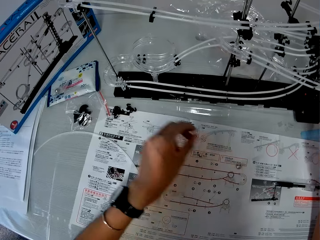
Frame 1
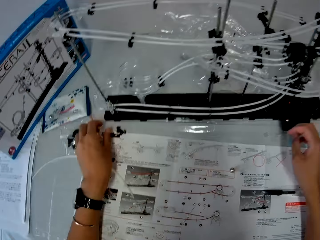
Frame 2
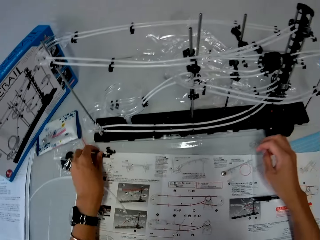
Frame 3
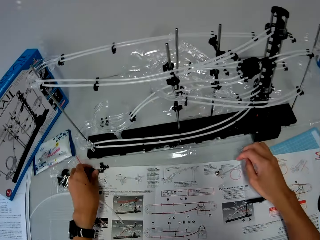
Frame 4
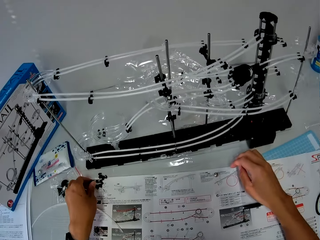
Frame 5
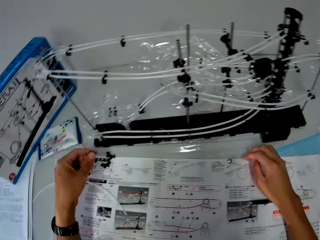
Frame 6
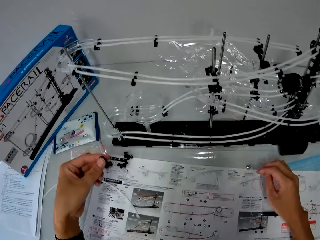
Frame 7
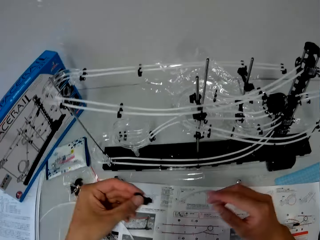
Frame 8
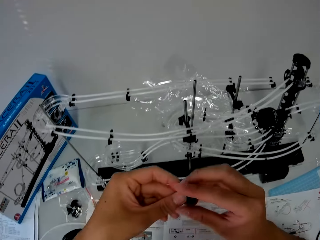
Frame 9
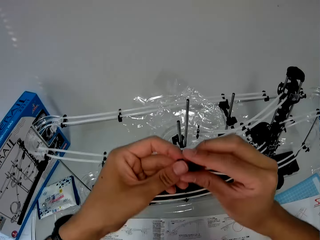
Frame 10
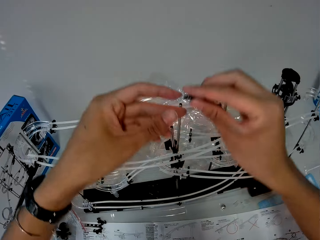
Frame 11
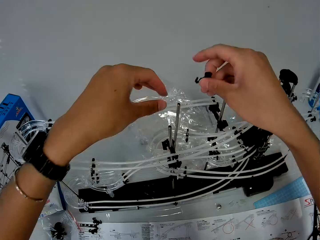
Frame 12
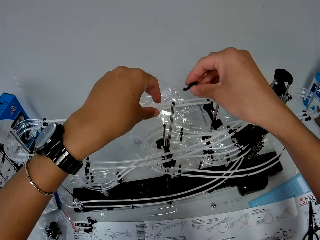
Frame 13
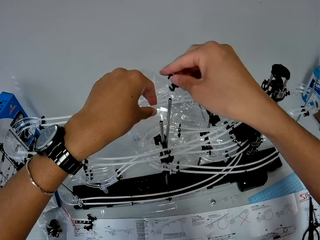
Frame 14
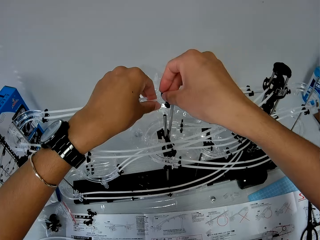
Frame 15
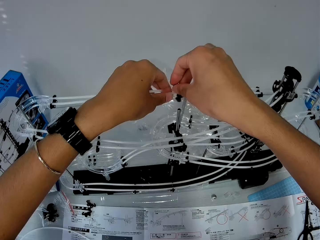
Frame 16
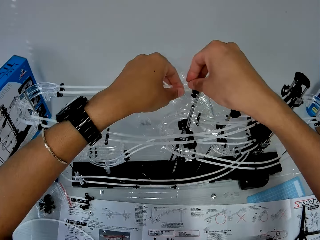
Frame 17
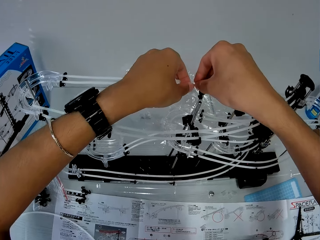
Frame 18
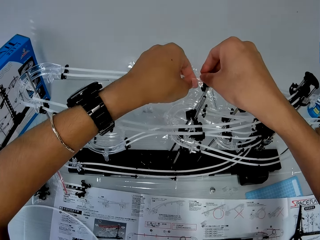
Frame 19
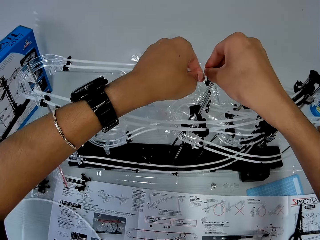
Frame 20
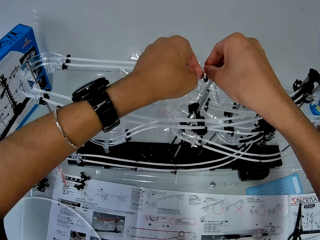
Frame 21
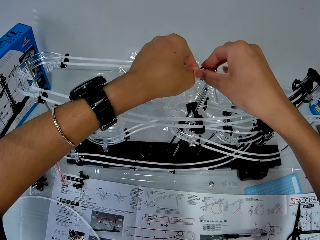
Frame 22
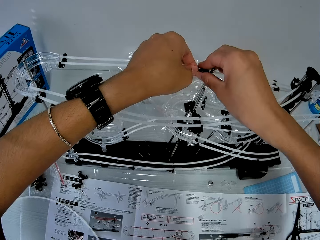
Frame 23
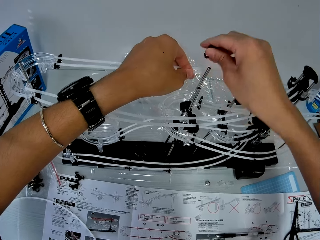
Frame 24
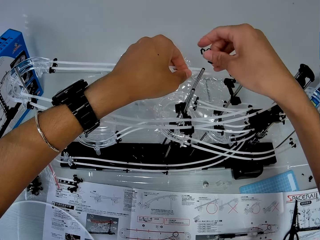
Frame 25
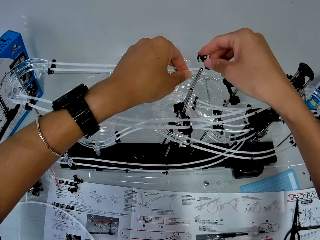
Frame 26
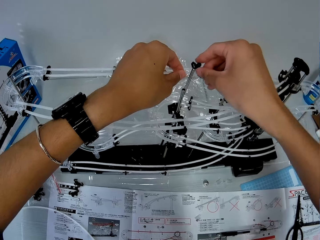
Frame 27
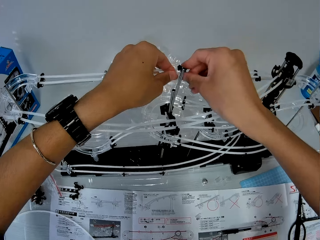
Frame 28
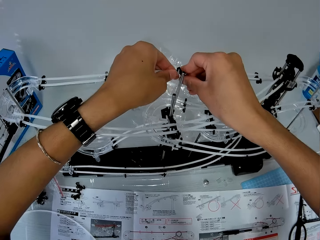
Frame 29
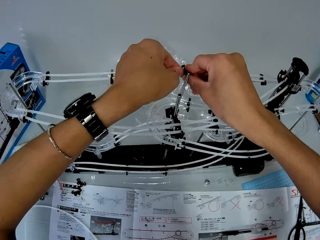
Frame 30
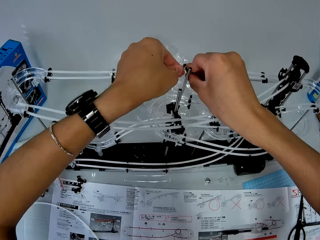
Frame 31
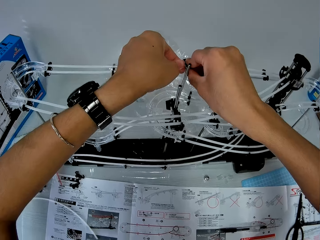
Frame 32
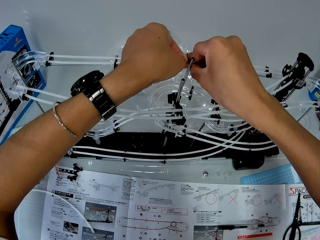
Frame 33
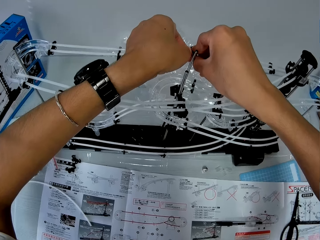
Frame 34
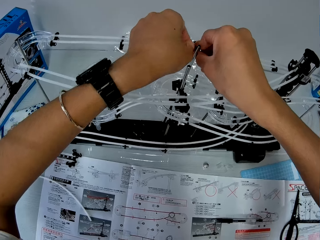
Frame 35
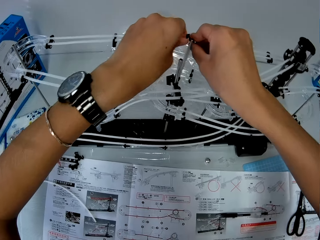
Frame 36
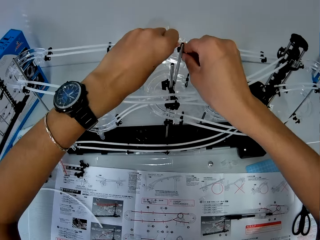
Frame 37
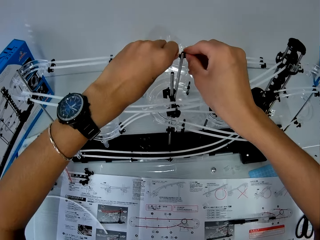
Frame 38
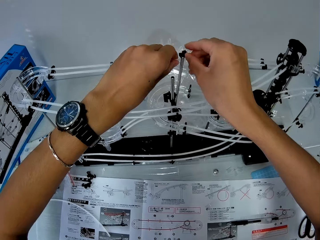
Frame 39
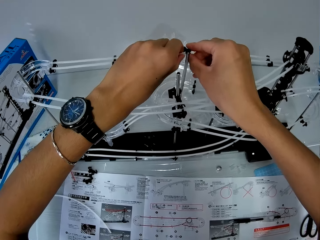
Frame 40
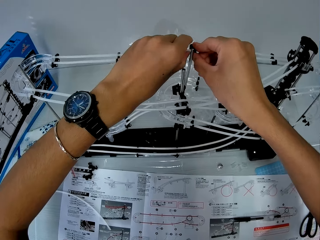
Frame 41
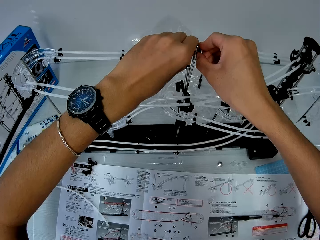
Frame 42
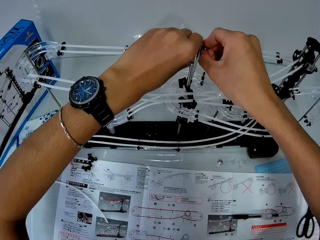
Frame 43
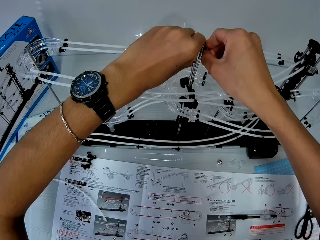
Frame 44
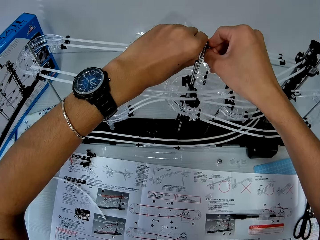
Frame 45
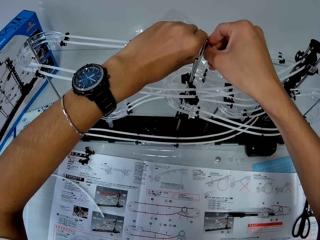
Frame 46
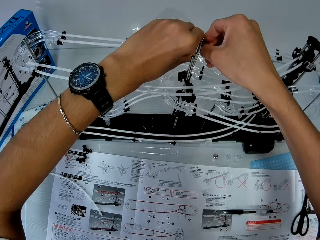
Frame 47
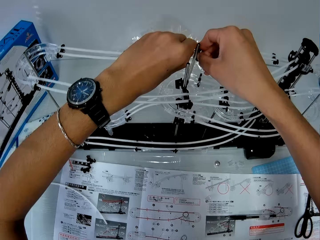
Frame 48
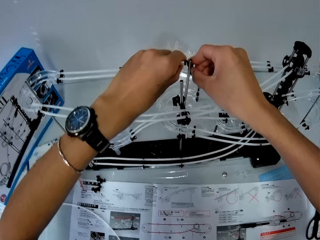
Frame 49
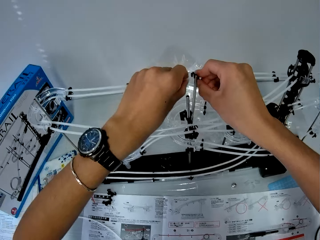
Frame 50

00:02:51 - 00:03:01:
The camera wearer drops the marble on the table. They pick an elevator ring or rail stand. They exchange the elevator ring to the other hand. They fix the elevator ring on the space rail.

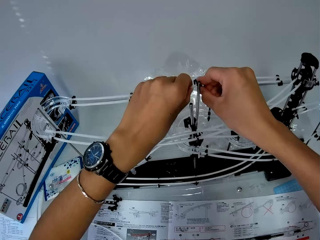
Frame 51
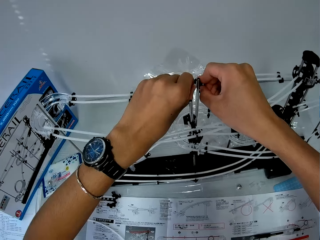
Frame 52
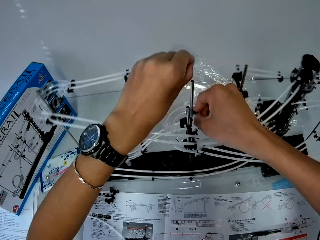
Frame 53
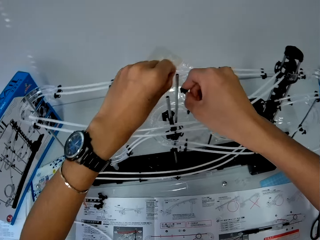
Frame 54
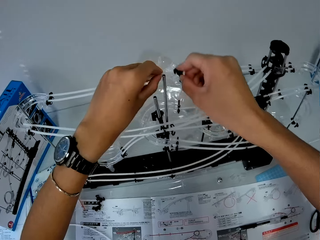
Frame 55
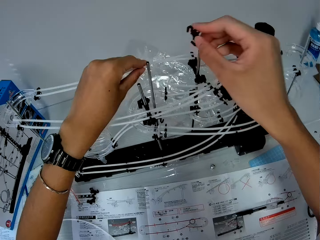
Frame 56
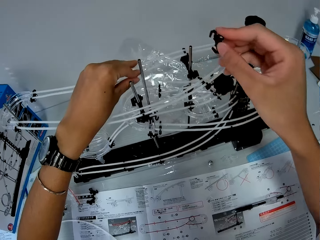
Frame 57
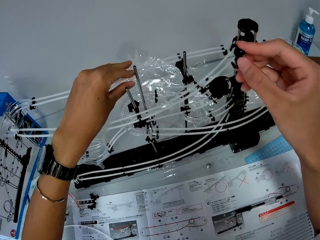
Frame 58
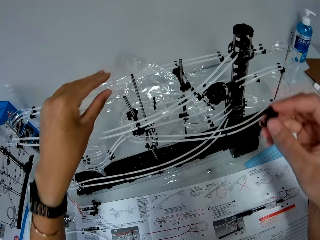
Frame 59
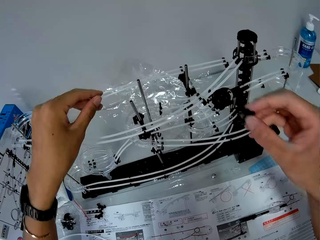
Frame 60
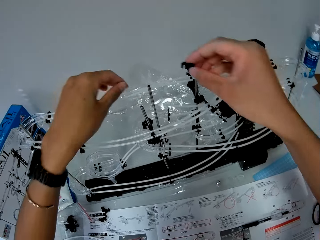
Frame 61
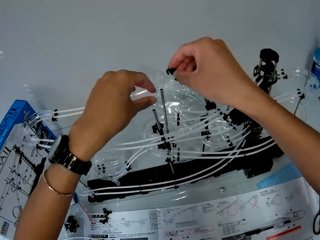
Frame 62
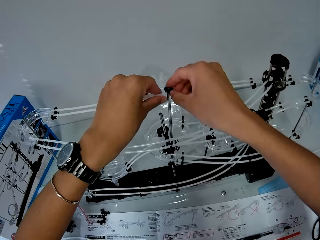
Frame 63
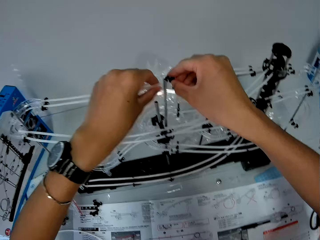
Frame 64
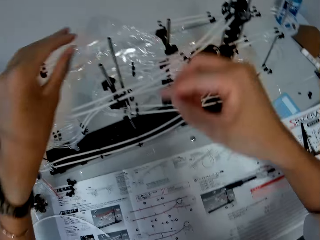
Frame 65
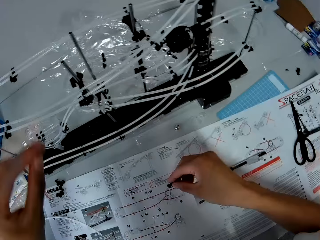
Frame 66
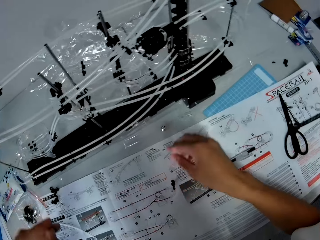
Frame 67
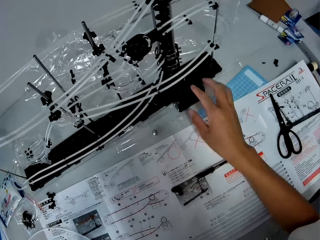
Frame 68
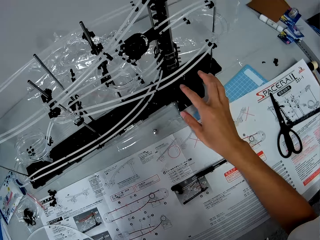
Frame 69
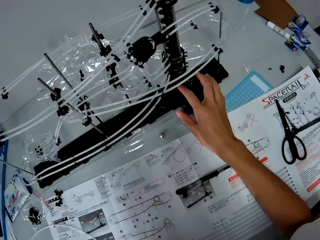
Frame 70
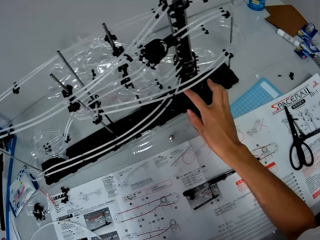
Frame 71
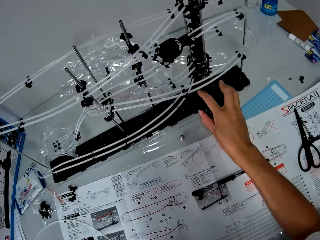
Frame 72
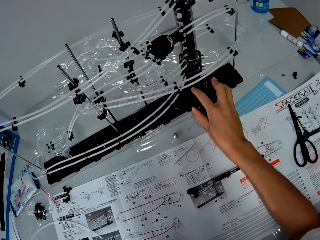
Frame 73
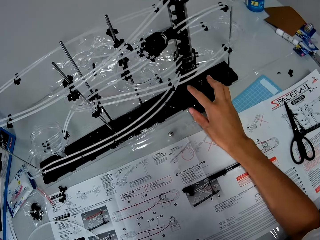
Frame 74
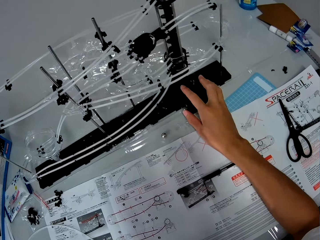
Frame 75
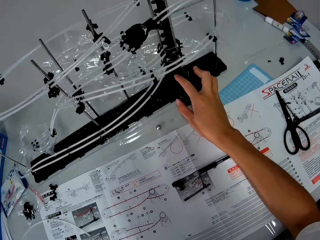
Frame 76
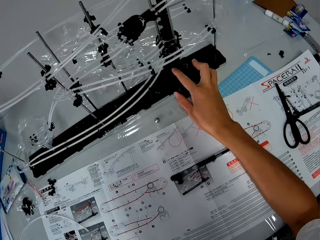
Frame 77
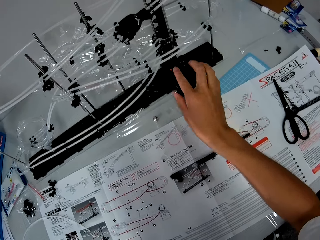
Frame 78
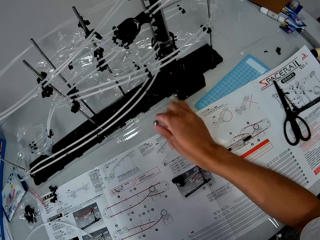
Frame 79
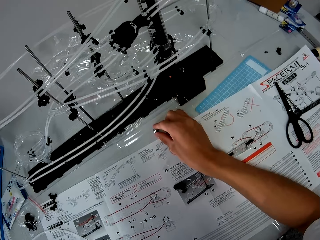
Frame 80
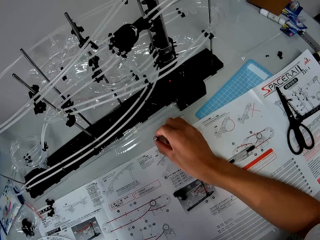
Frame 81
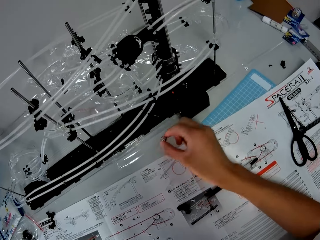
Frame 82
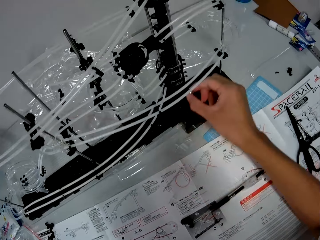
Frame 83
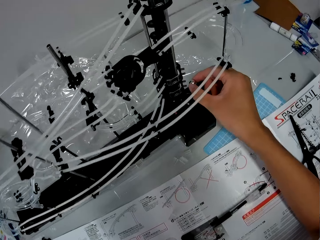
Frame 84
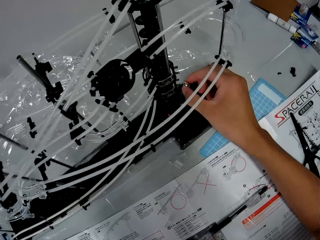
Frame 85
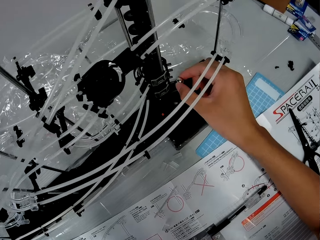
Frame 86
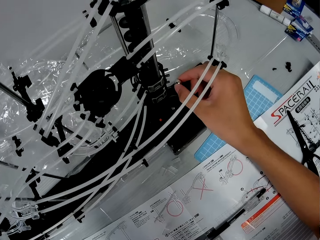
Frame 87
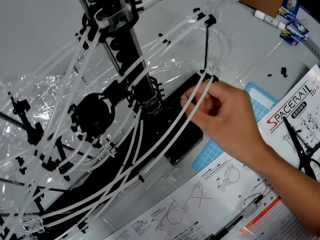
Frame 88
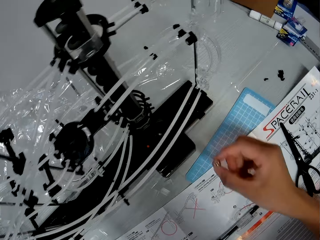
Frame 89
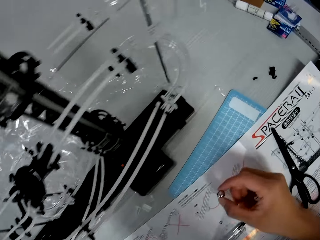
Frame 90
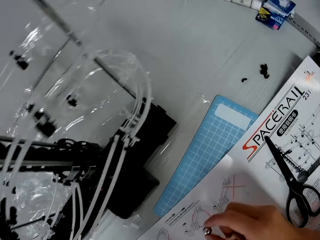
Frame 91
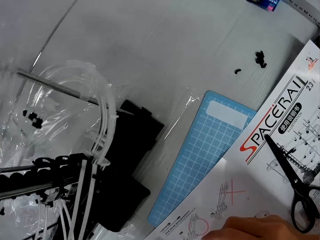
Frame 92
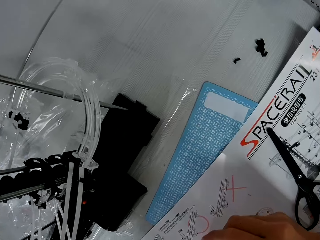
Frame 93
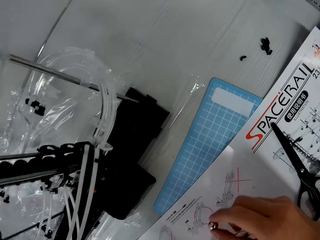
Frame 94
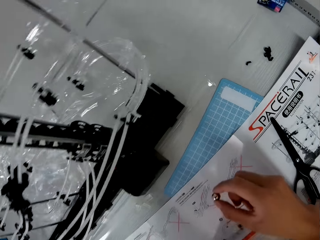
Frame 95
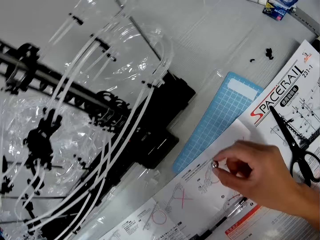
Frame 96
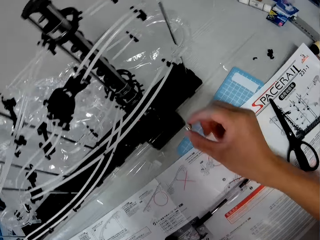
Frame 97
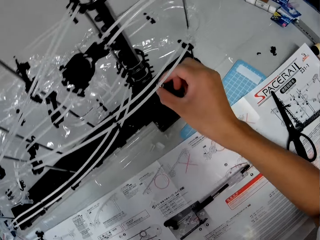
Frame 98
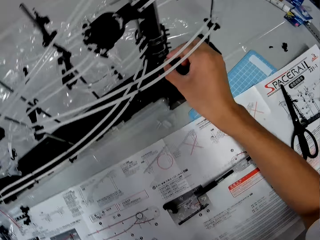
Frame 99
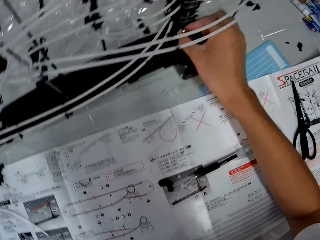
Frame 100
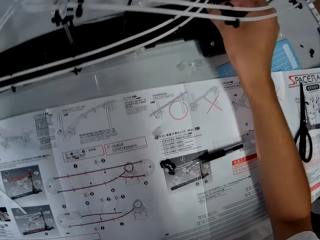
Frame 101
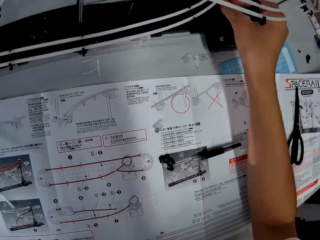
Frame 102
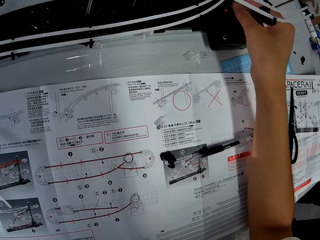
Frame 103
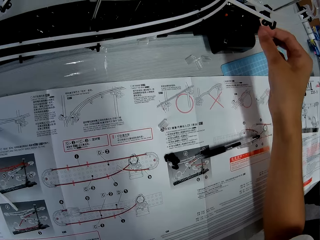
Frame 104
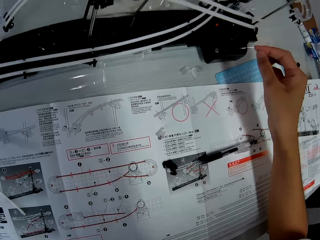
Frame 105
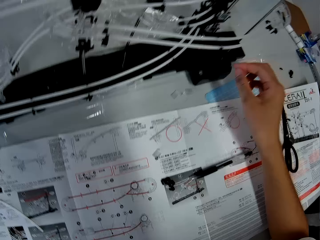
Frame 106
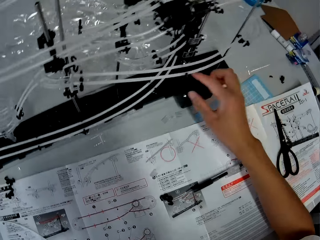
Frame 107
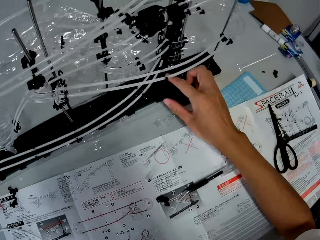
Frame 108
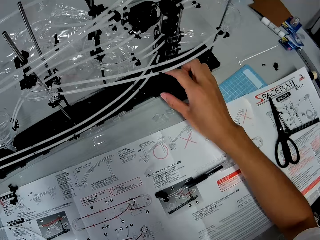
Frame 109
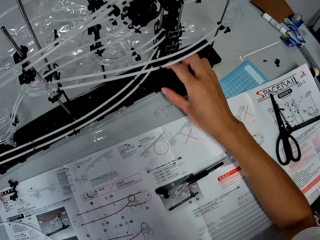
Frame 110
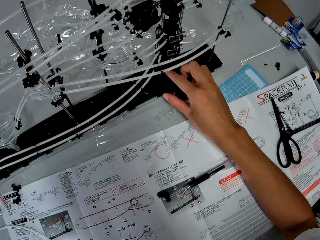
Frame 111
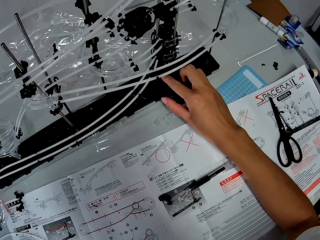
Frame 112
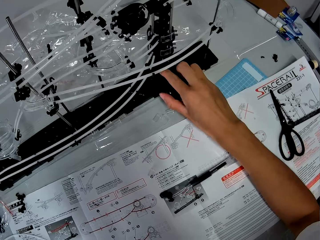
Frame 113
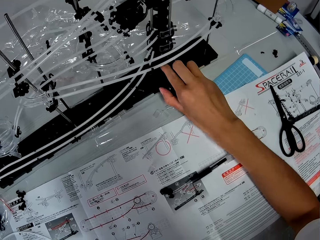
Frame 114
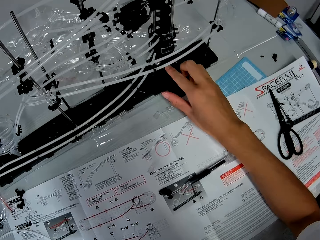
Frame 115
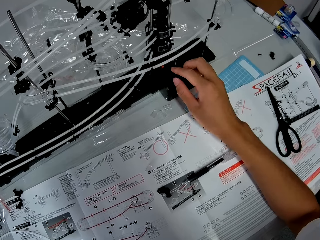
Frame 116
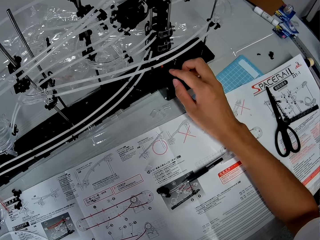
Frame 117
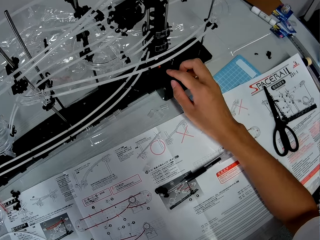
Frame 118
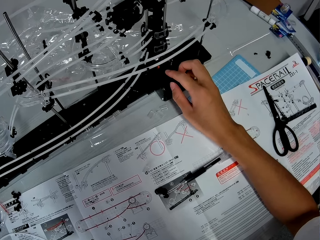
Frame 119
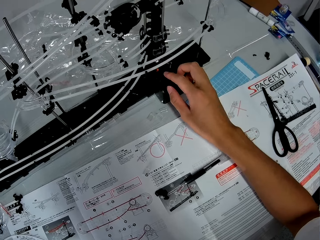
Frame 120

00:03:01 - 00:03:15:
The camera wearer moves the elevator ring away from the space rail. They remove a hand from the space rail. They fix the elevator ring on the space rail. They remove the elevator ring from the space rail. They drop the elevator ring or rail stand. They switch the space rail on. They touch the cover of the space rail roller coaster. They switch the space rail off. They pick a marble or ball. They put the marble on the space rail. They move the marble away from the space rail. They put the marble on the space rail. They switch the space rail on. They touch the ball.
